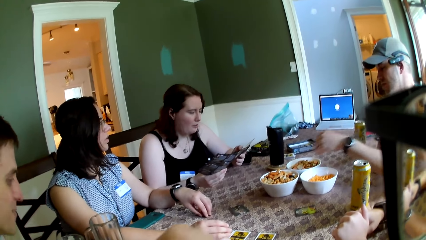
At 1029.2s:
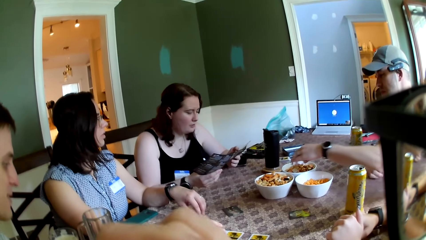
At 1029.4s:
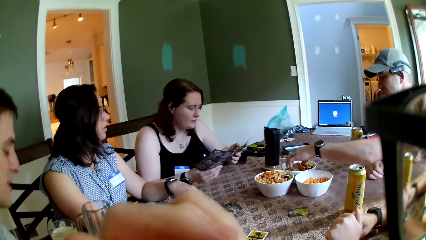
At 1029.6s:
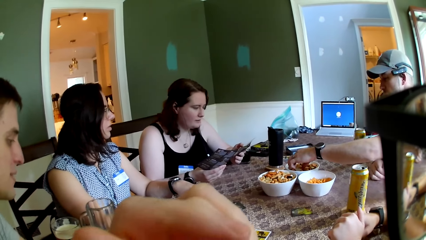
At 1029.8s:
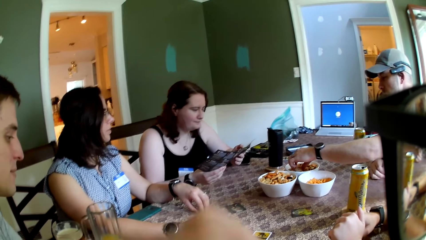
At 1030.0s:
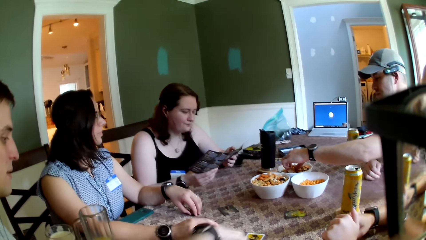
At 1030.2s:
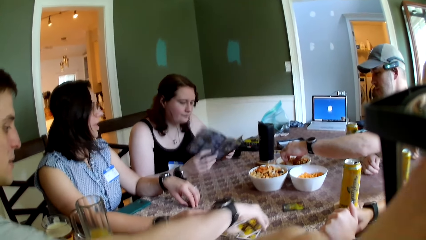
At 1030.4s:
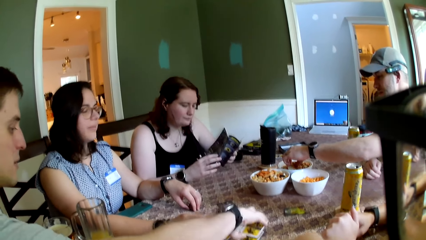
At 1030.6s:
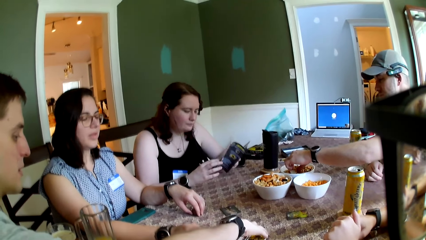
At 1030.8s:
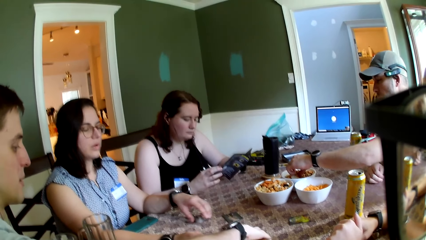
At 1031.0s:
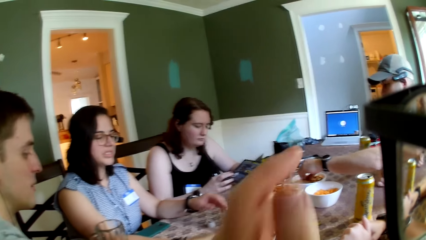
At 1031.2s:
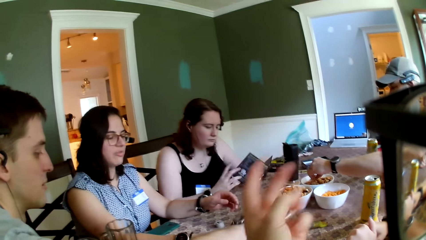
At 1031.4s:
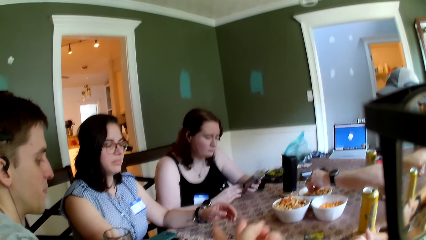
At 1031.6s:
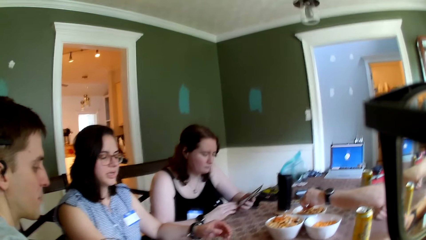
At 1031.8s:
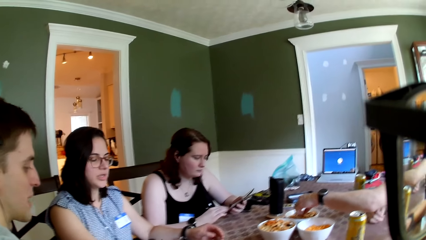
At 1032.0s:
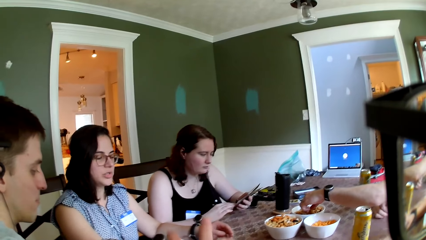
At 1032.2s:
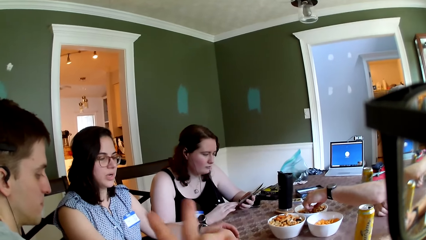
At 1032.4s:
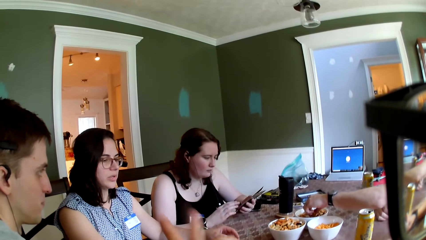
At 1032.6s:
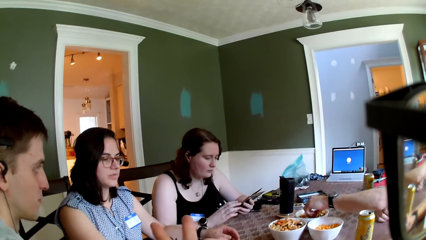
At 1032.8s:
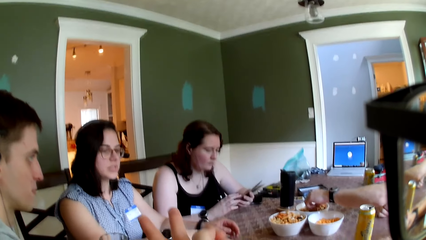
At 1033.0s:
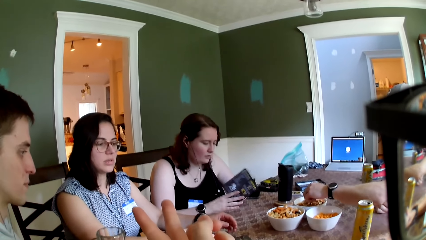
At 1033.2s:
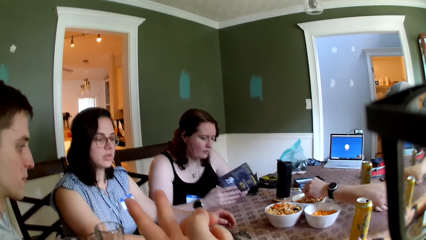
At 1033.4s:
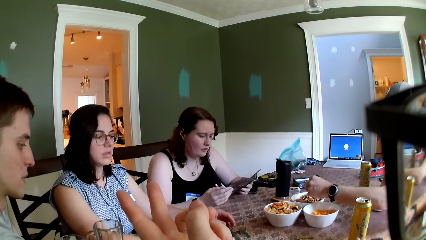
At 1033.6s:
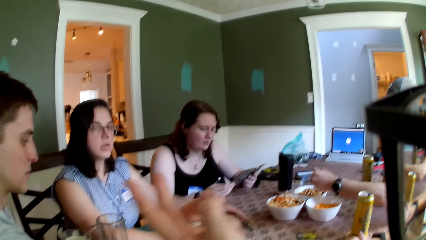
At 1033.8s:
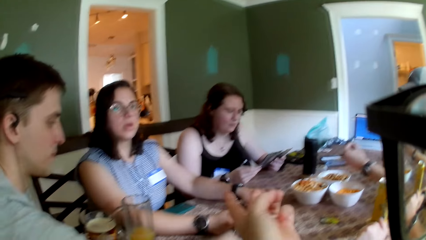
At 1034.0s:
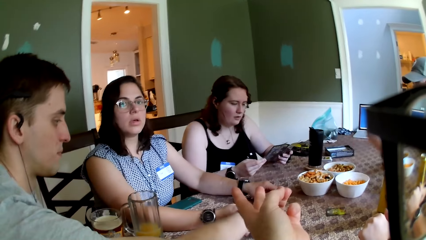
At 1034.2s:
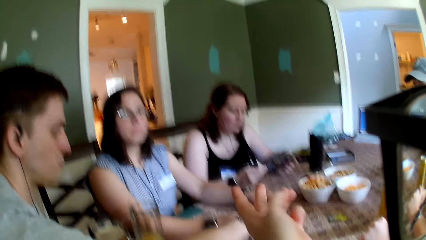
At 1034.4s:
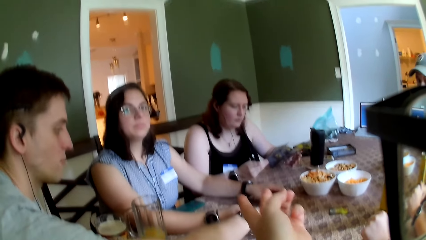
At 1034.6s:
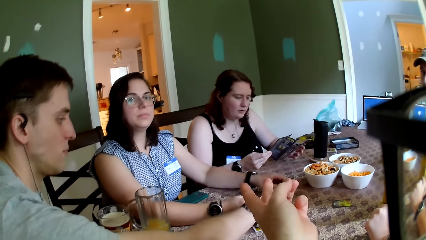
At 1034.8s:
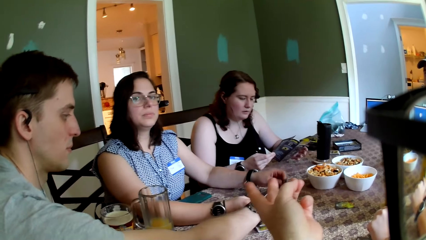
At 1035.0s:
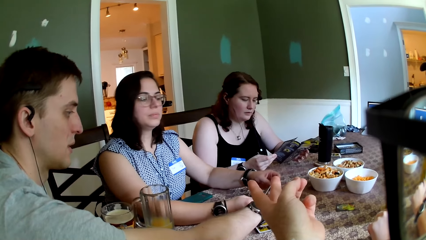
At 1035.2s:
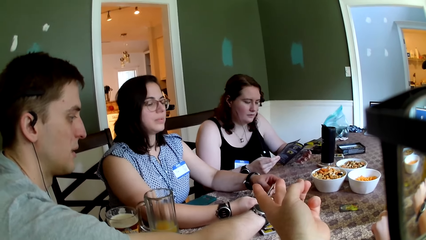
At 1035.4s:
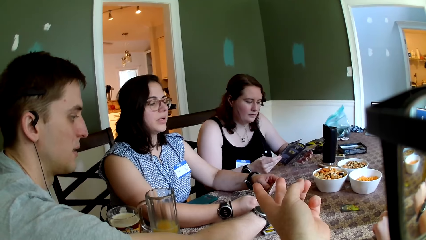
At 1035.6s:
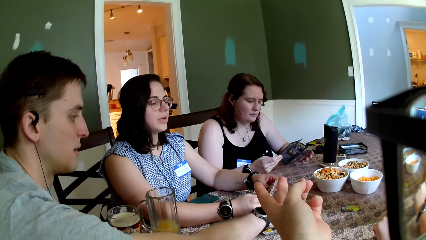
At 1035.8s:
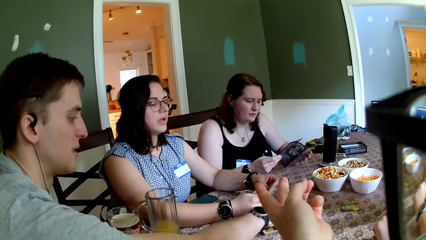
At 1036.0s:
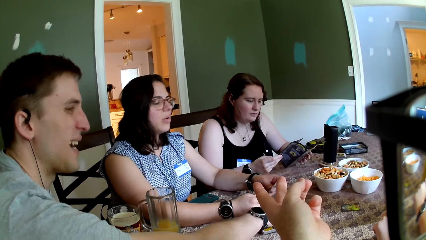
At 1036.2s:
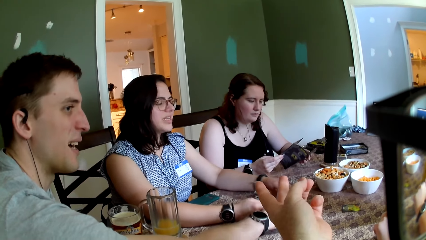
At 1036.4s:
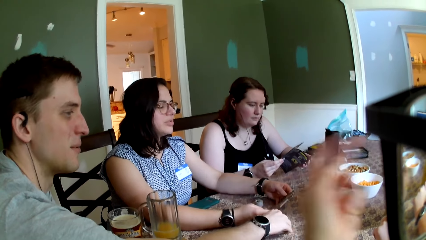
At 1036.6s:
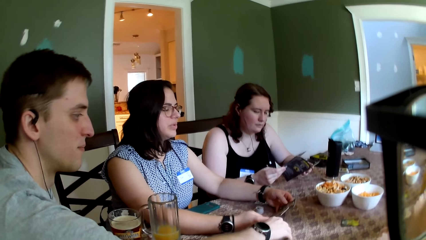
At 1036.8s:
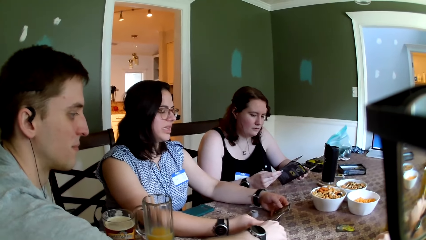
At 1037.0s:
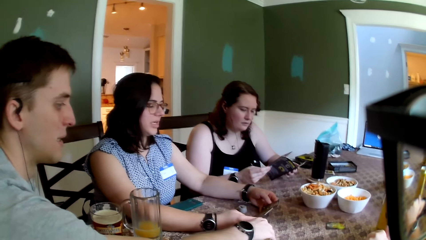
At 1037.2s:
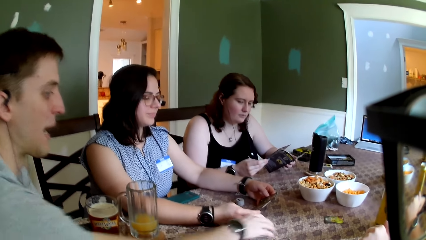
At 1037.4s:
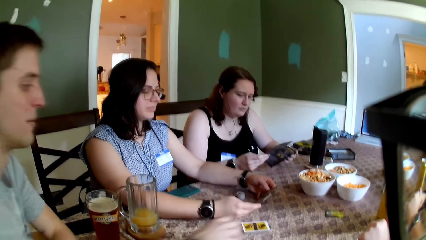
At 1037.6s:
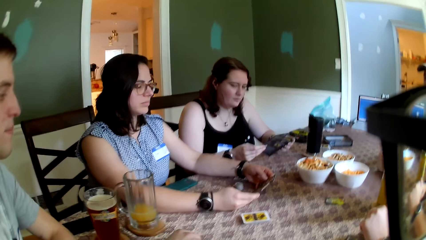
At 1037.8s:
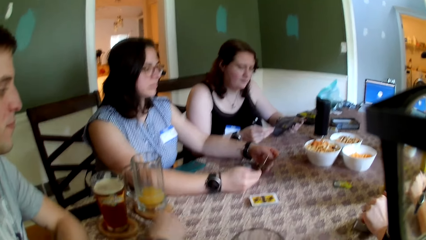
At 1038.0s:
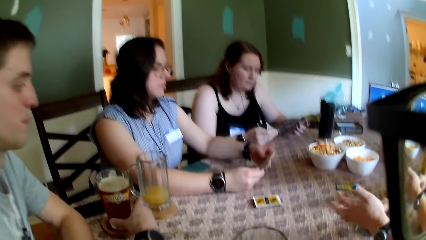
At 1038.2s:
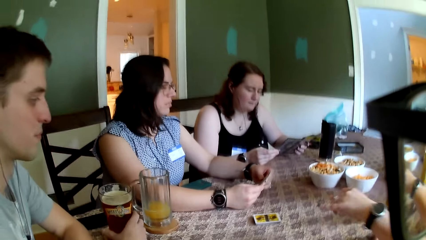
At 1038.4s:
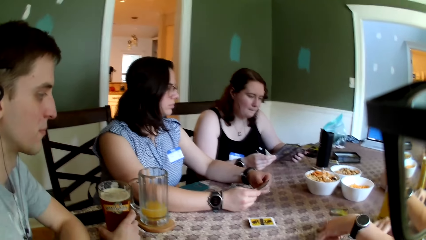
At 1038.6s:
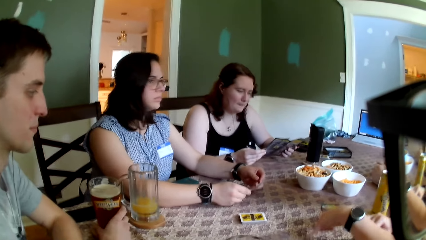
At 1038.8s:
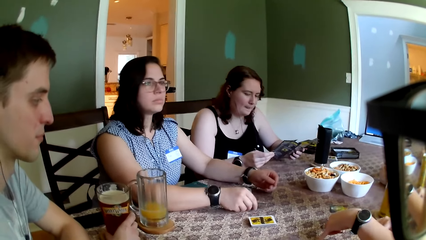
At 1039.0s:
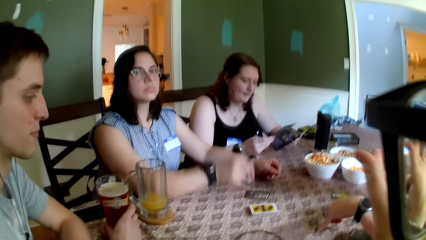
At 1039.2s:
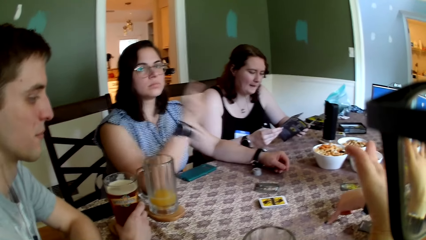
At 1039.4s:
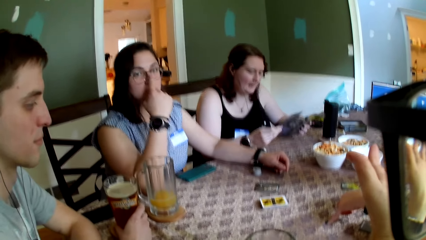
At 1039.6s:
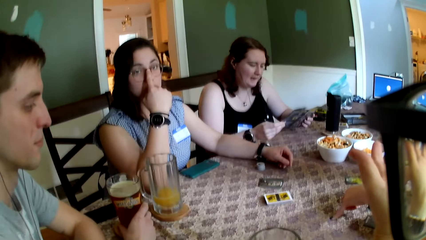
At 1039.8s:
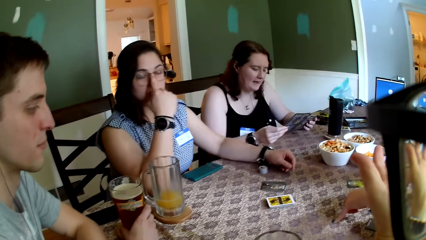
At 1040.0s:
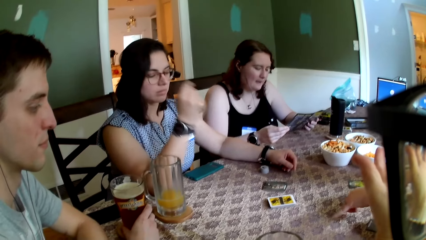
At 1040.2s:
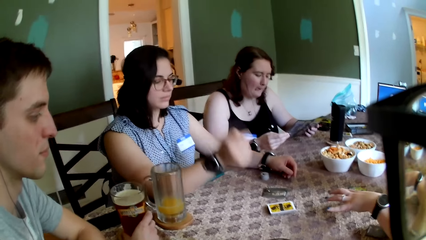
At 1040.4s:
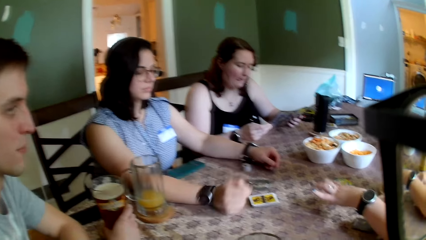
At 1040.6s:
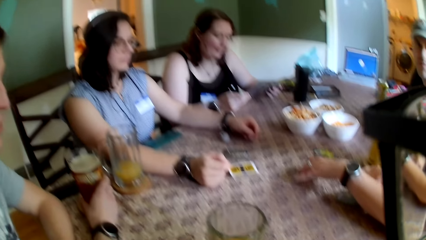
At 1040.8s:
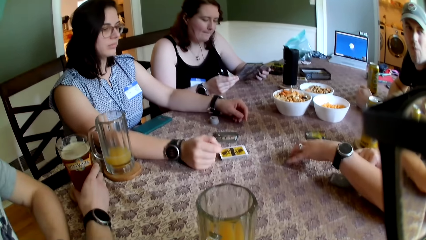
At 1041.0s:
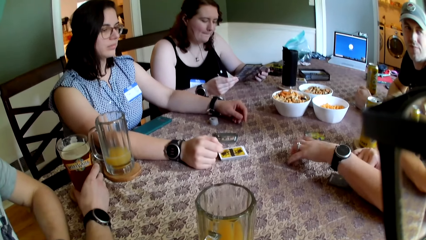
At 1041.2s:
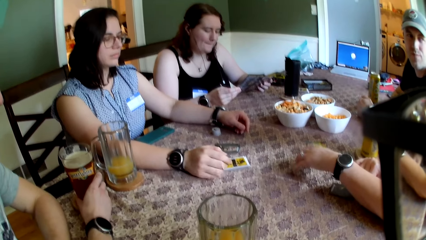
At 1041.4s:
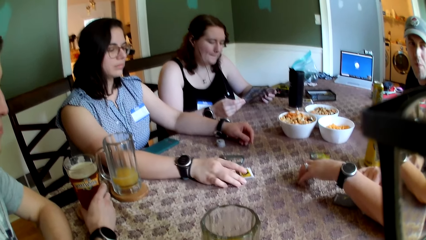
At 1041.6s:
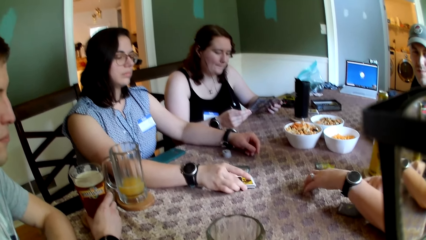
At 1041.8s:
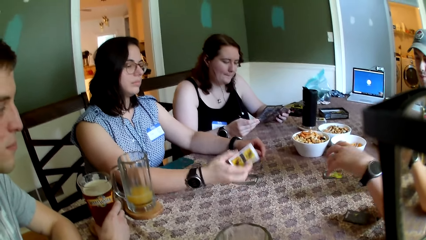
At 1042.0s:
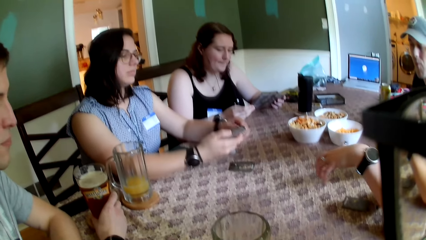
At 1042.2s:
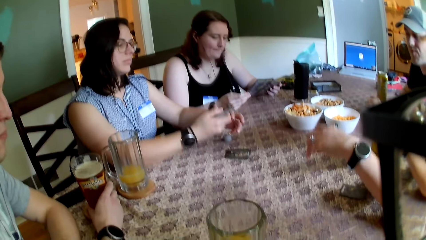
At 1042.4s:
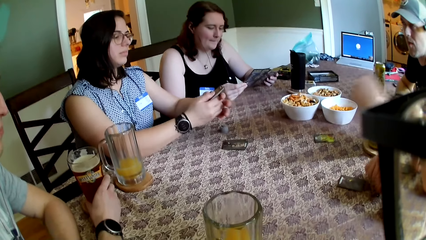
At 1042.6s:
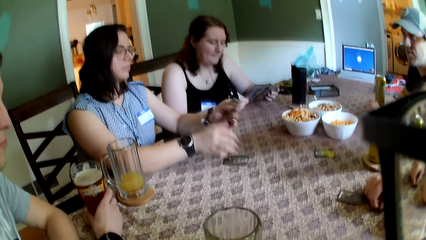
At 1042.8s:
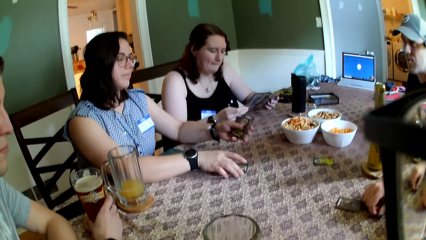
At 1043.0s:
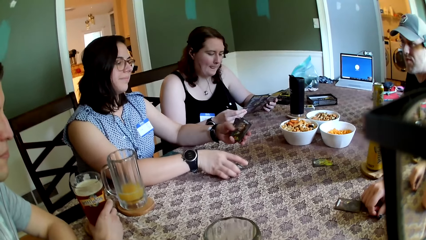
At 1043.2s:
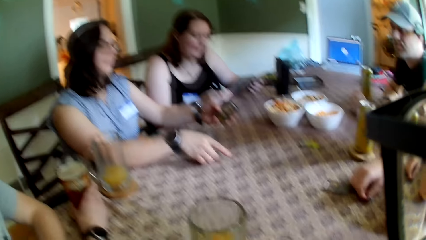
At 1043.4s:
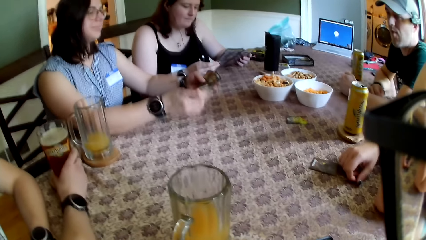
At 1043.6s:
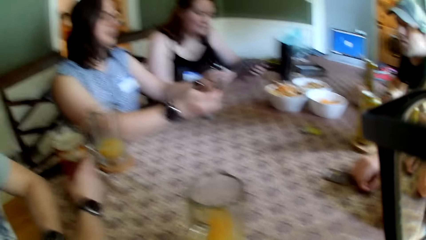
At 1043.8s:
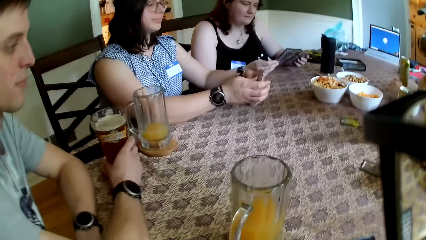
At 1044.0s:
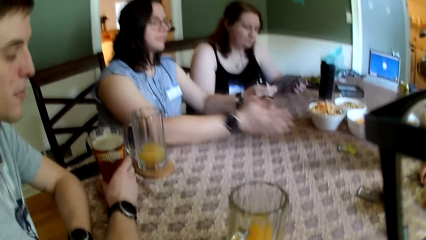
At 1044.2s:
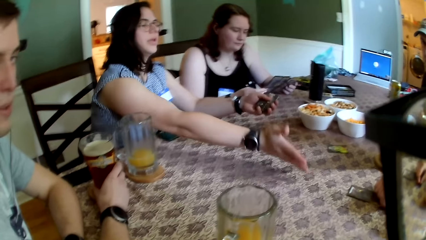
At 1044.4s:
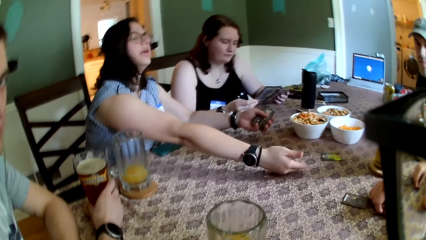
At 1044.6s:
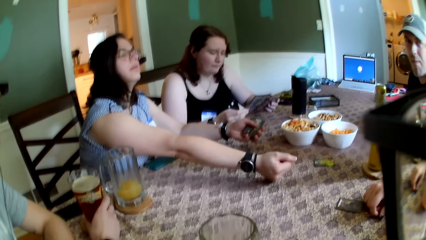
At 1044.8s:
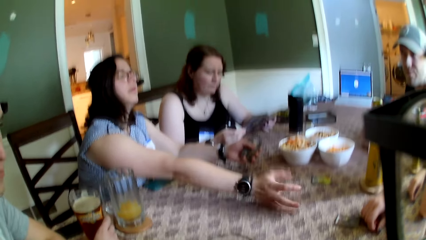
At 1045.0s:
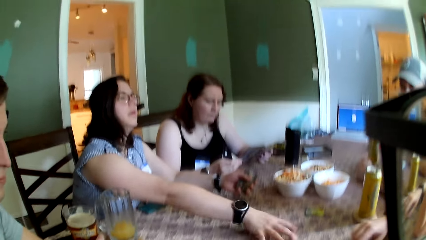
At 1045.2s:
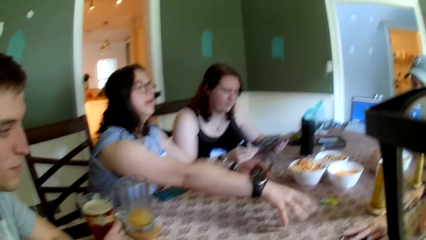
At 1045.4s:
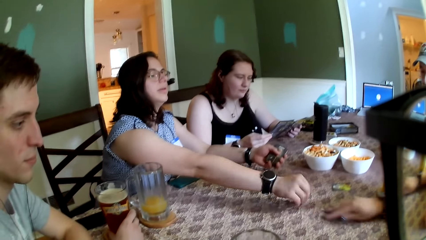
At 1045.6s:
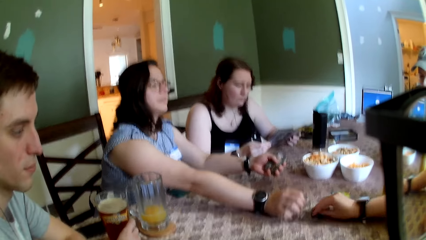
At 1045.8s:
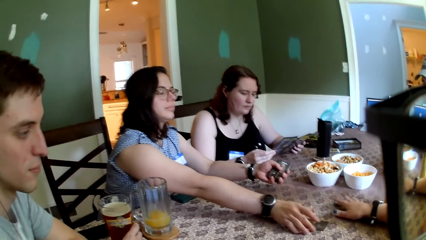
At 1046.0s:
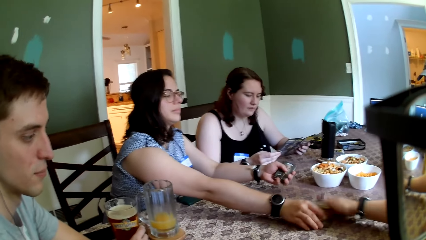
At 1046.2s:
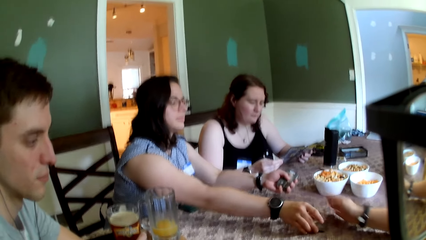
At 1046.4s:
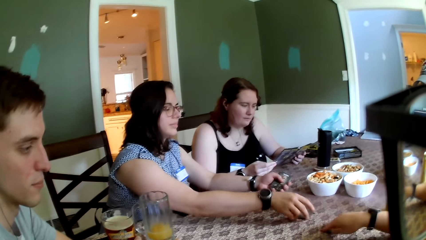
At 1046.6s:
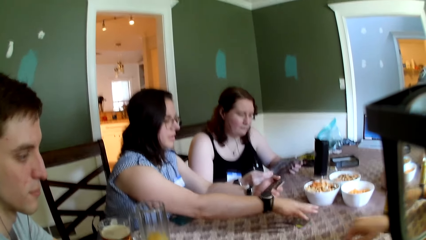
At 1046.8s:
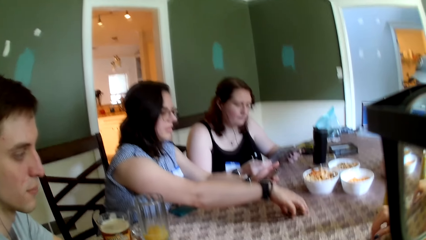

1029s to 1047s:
The camera wearer looks at a woman. A man picks a snack from the bowl on the table with his left hand into his mouth. Another man arranges the cards on the table with his hands. The camera wearer moves a hand and talks to the colleagues. Another woman picks up the cards on the table with her hands. The other man puts the cards on the table. The camera wearer talks to the colleagues. The second woman takes the cards. She moves a hand to another woman. The third woman moves the cards on the table towards the second woman. The camera wearer talks to the colleagues. The second woman picks up the cards on the table with her right hand.
